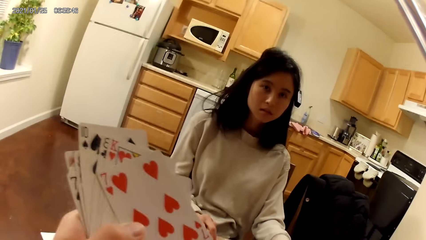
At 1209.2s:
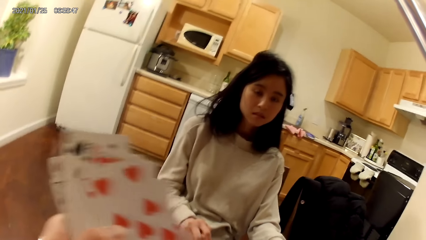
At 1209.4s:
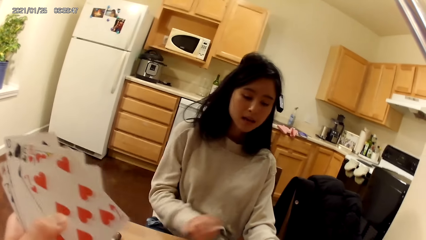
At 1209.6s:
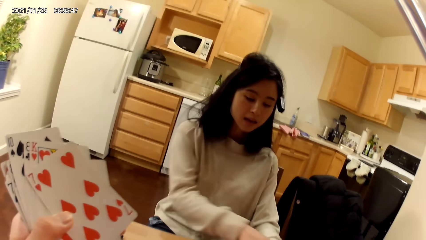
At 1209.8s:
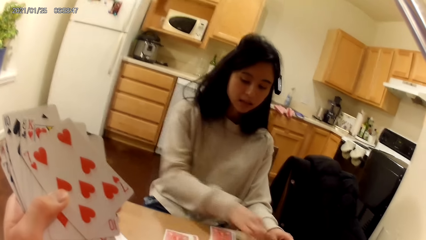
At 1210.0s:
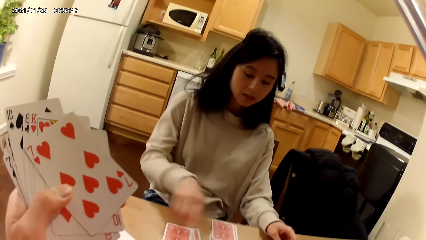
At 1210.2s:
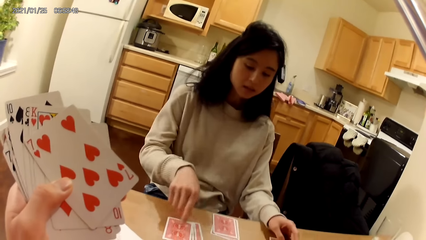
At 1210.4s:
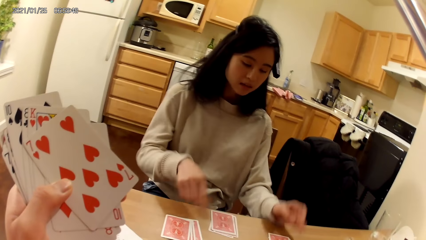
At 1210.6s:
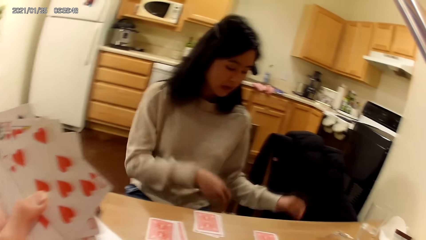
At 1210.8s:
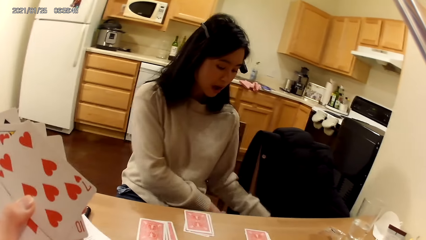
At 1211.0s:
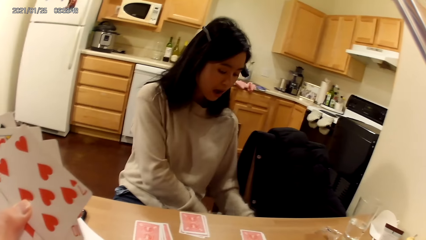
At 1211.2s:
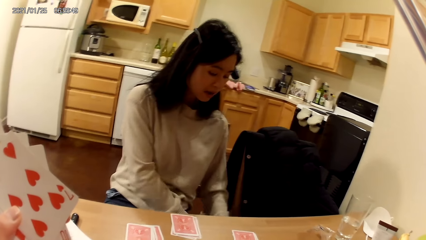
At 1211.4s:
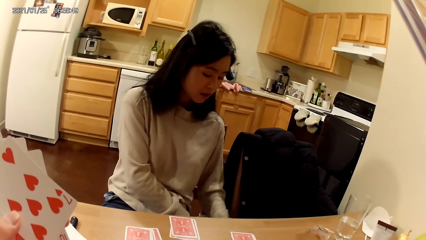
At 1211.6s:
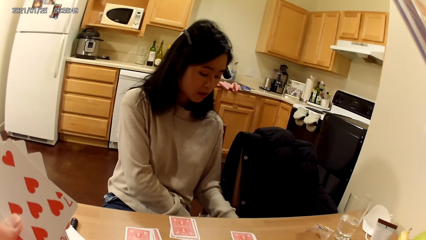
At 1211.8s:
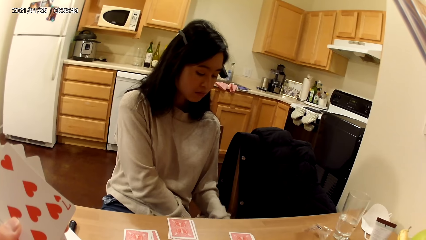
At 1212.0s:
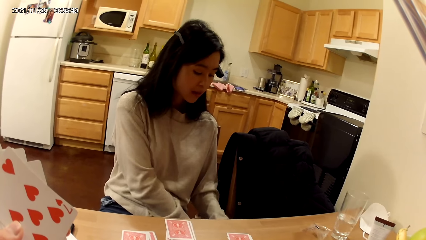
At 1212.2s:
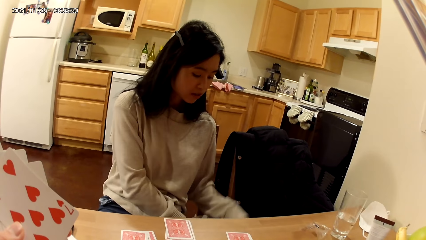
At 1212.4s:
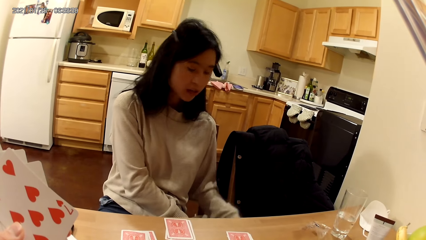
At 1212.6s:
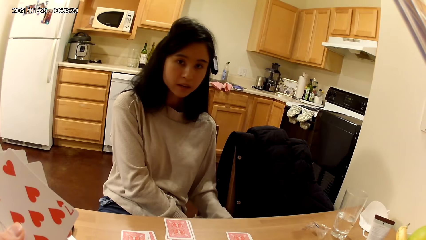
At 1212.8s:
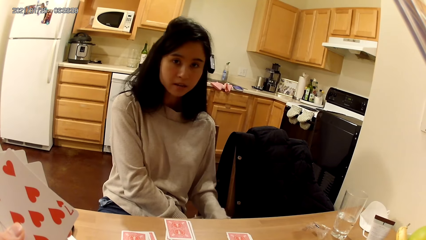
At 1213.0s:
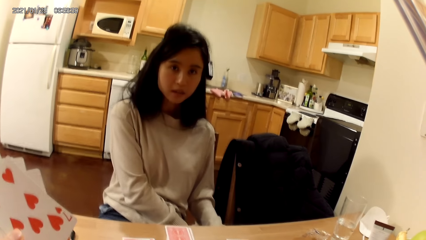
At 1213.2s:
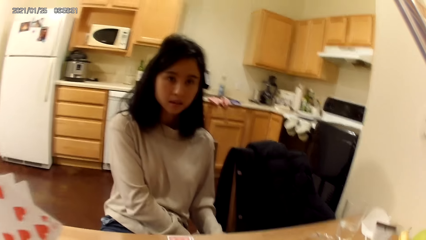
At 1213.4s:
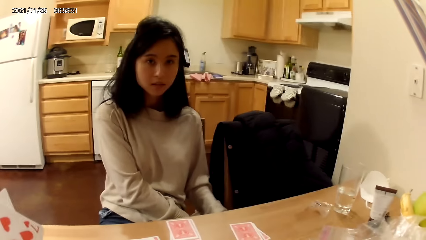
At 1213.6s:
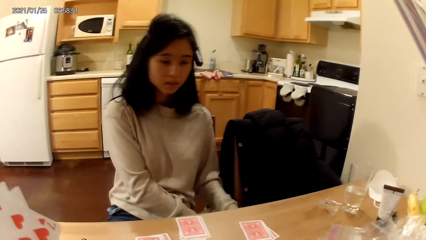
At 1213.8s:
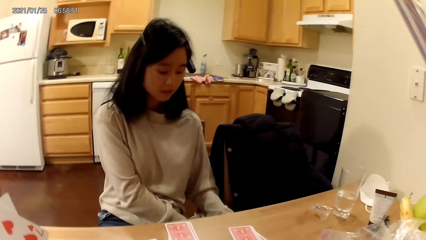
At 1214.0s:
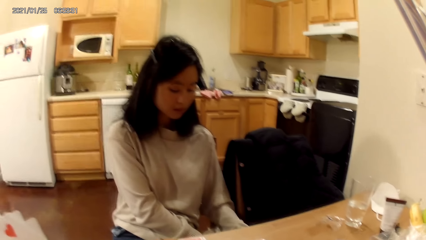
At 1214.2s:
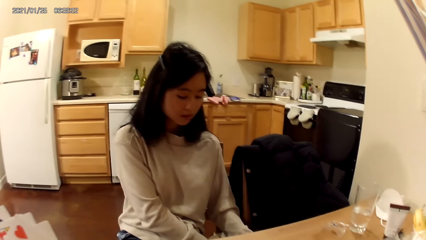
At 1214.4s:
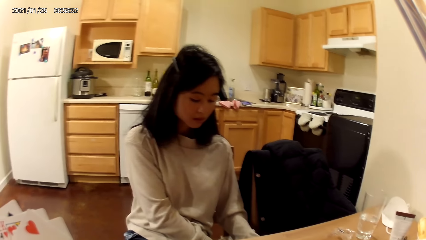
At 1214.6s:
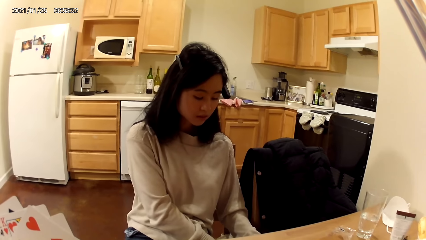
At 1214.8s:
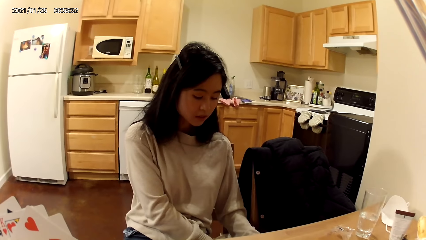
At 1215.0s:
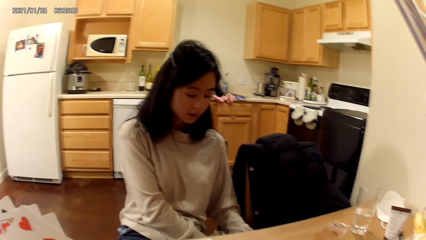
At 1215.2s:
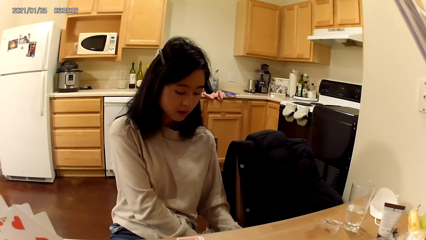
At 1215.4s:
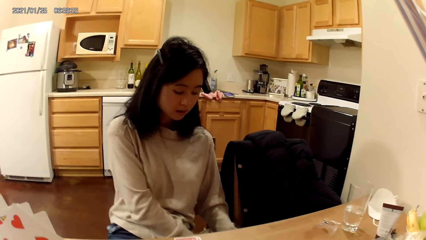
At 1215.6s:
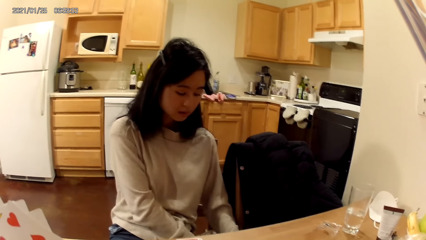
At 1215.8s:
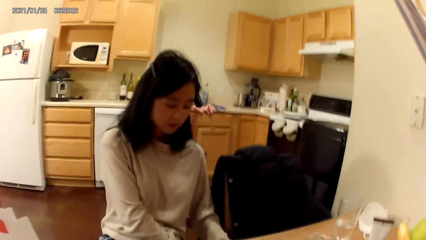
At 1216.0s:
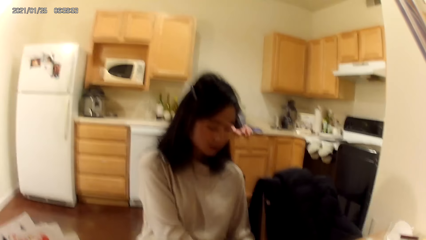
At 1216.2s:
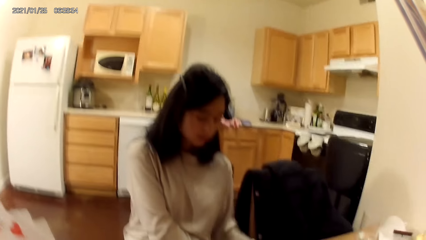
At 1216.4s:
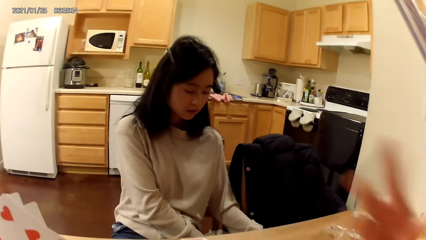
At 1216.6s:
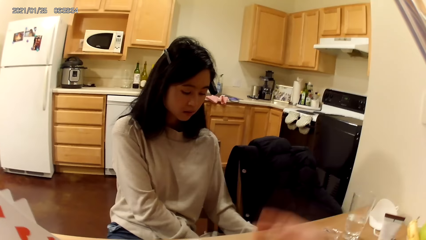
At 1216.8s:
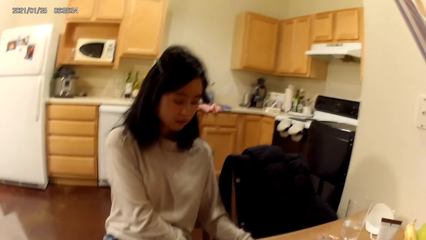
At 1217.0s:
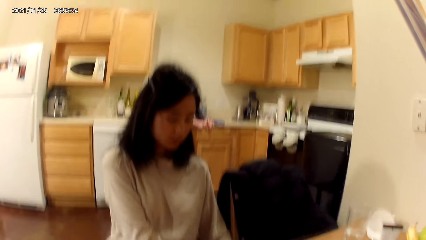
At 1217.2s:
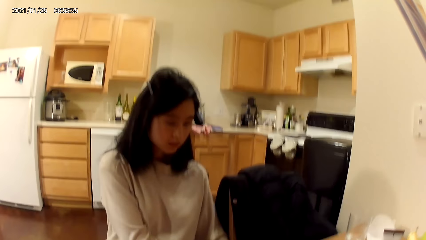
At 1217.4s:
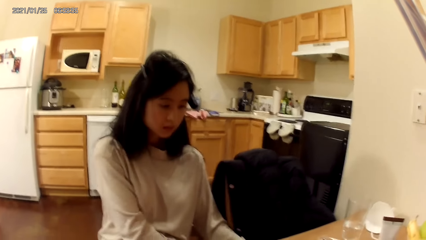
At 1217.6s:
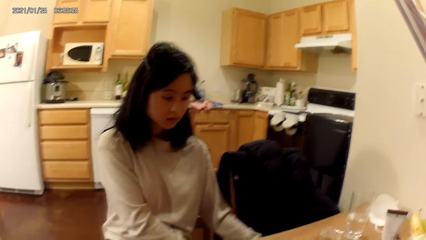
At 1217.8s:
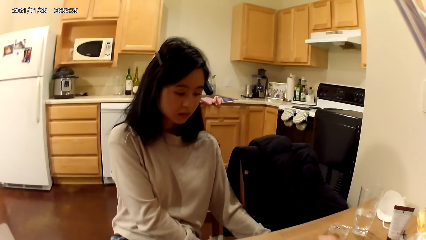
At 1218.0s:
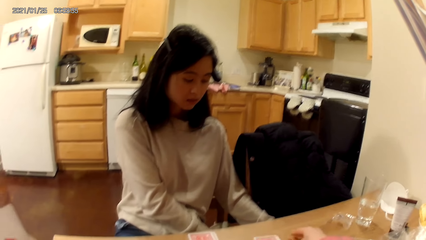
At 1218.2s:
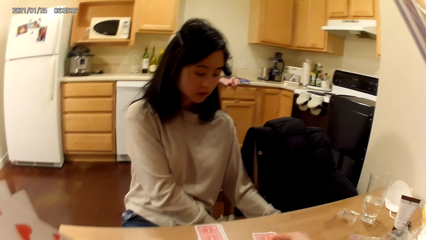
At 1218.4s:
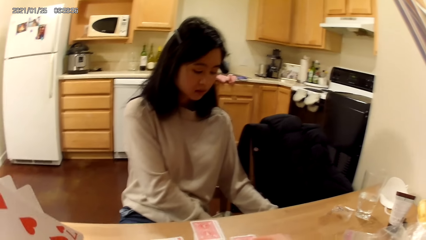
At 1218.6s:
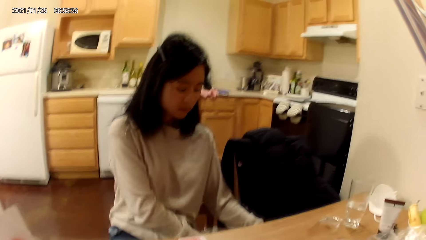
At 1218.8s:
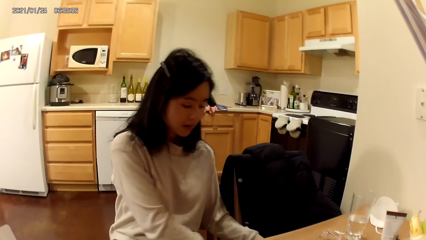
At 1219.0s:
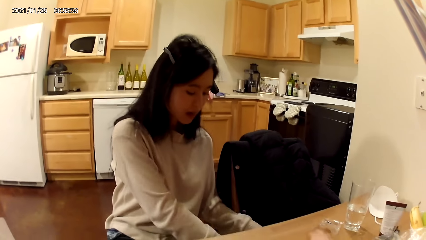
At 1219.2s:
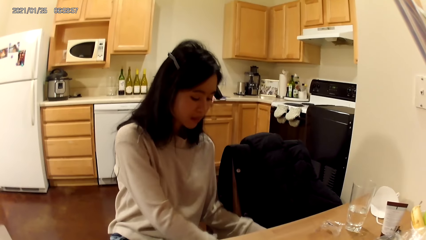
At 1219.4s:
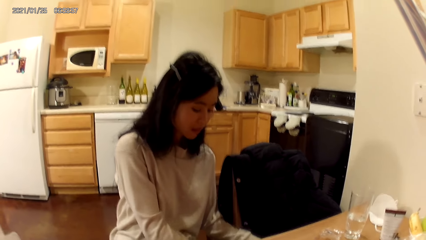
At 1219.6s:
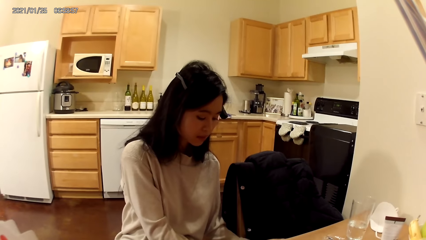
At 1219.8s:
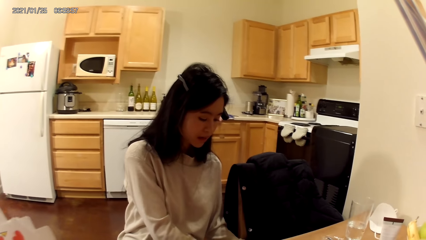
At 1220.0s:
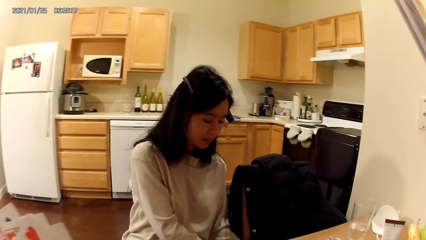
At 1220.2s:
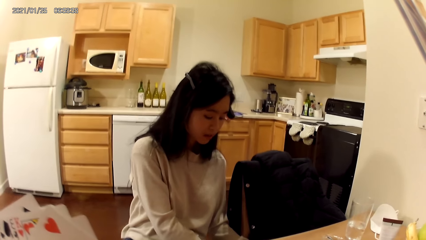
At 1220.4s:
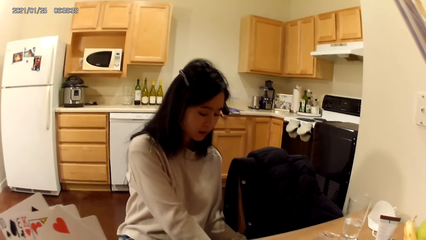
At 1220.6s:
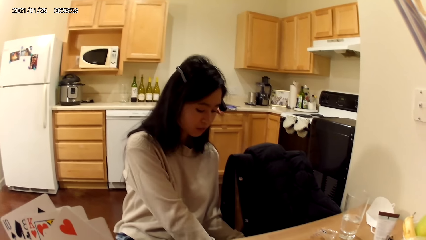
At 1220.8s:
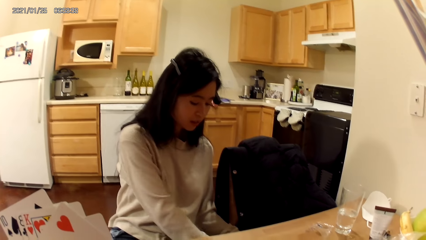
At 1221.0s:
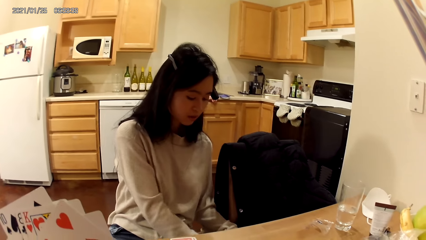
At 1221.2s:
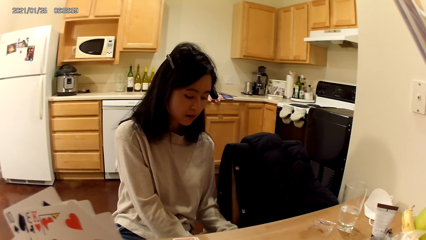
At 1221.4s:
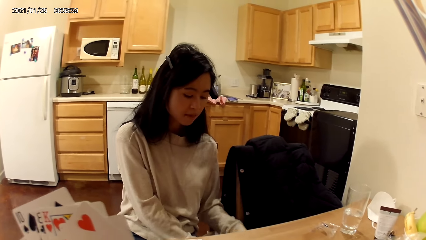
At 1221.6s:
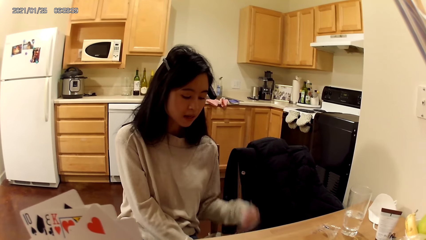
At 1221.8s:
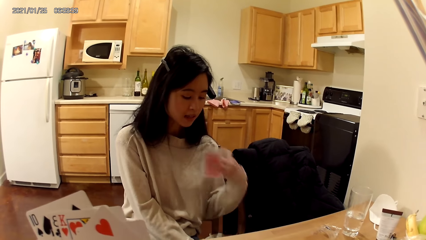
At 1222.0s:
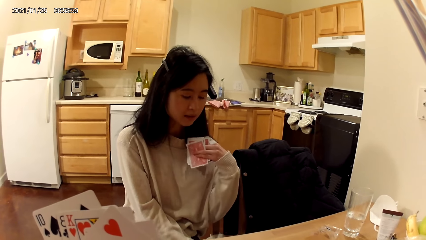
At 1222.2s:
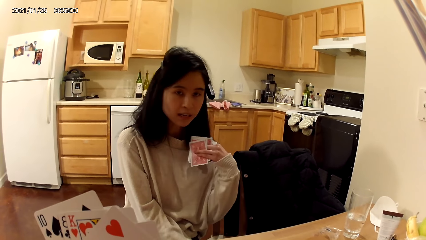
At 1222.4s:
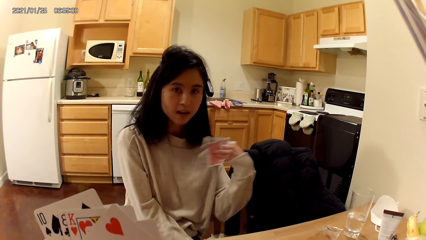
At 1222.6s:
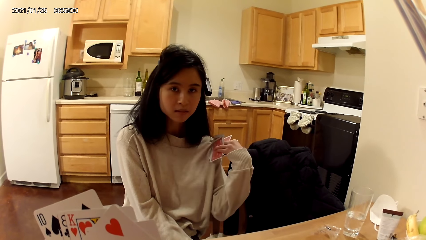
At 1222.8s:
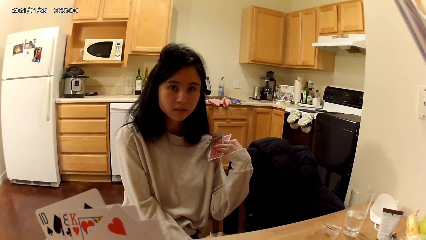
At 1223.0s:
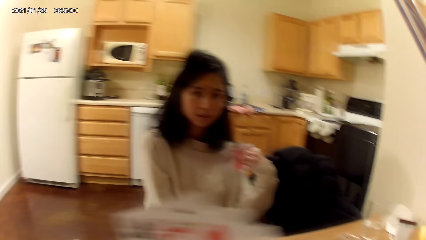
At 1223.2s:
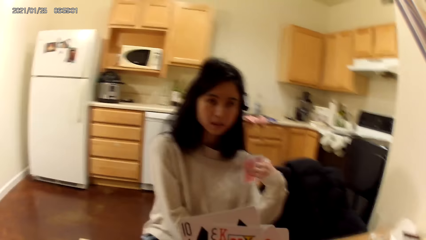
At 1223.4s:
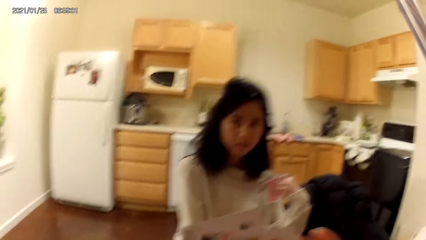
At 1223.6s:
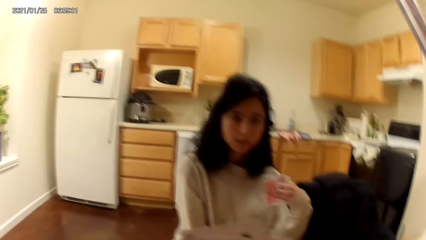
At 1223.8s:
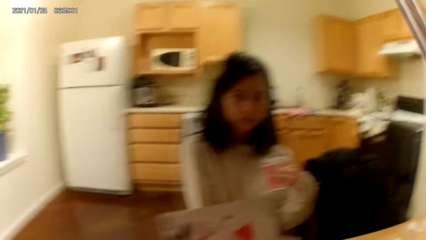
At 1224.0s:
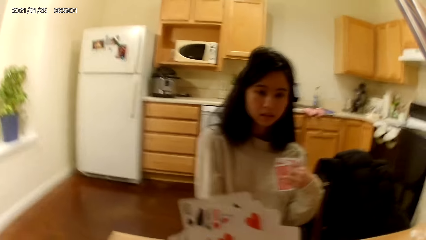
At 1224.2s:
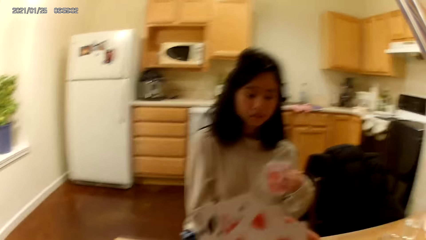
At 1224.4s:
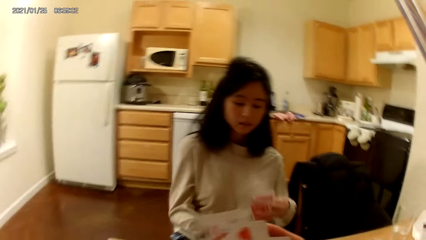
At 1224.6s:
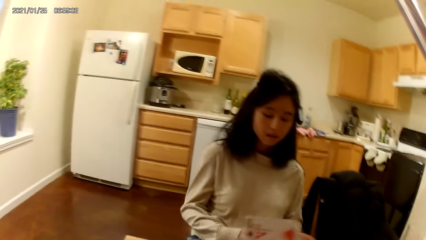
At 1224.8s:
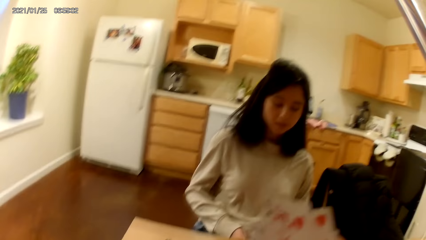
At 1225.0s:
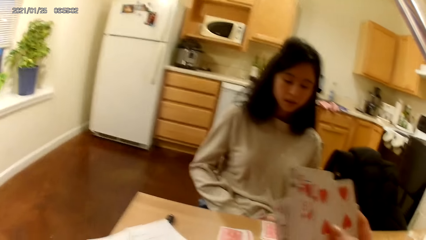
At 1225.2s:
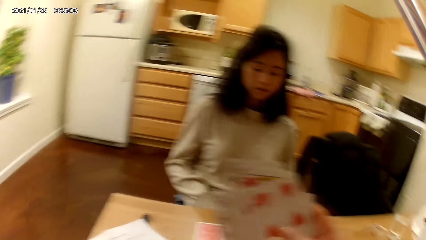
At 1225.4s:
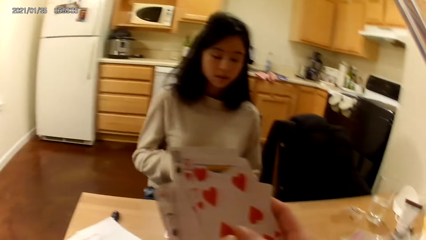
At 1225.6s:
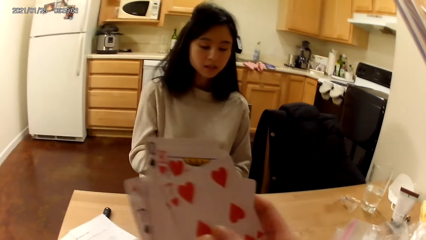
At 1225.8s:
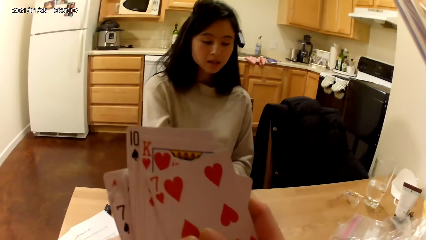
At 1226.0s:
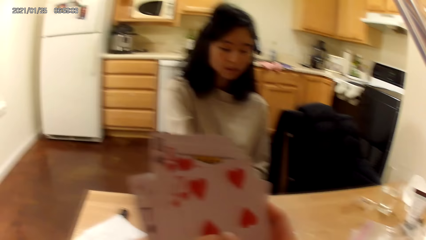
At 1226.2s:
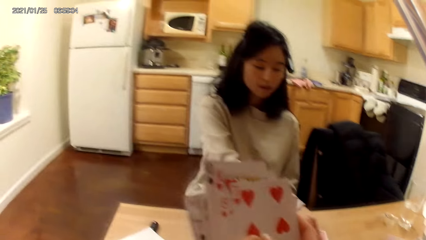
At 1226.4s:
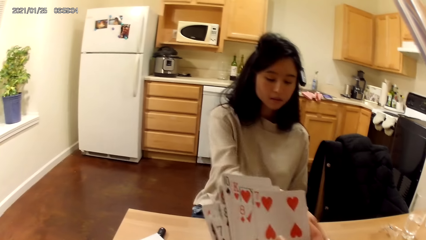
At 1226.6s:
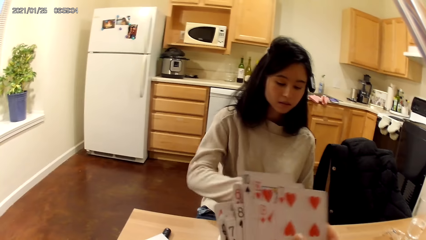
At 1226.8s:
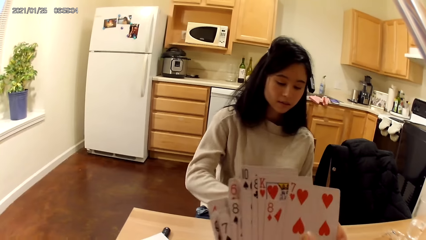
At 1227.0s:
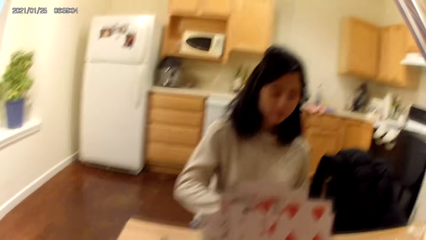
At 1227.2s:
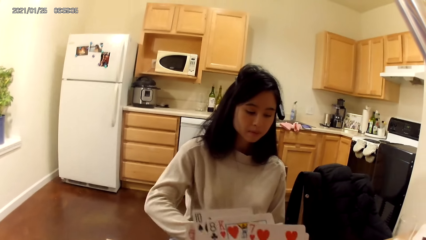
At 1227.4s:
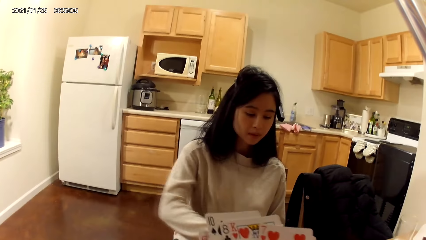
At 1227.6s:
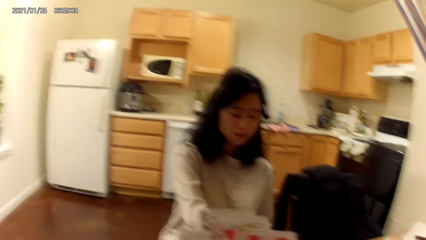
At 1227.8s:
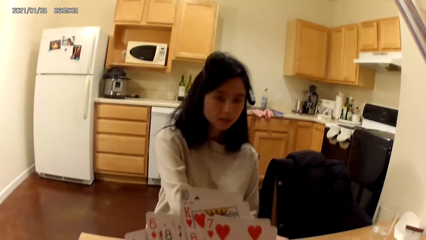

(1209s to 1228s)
A woman places her hands on a chair. The camera wearer moves her right hand. The woman shows off her cards. The woman picks up some cards with her left hand. The woman moves her right hand across the dining table.
